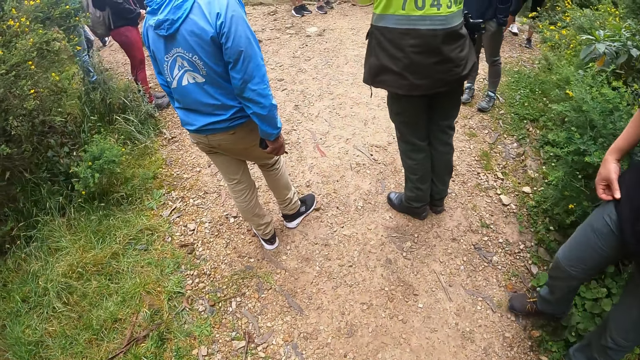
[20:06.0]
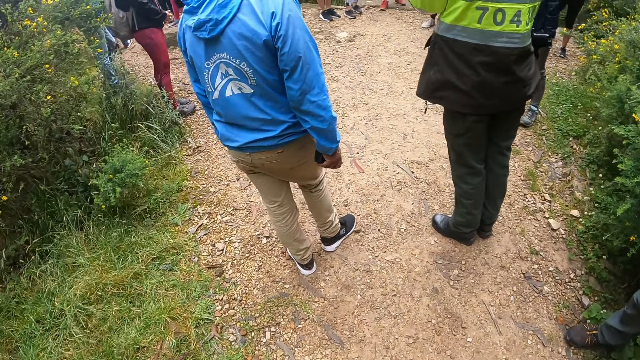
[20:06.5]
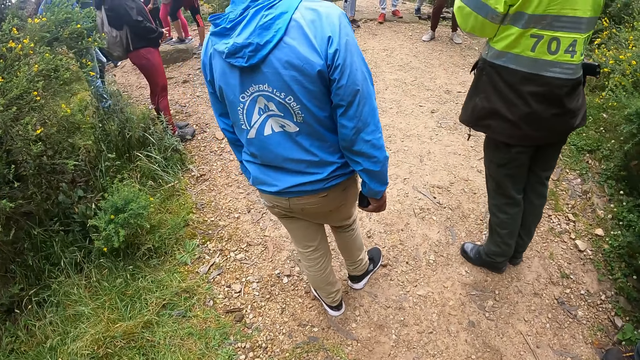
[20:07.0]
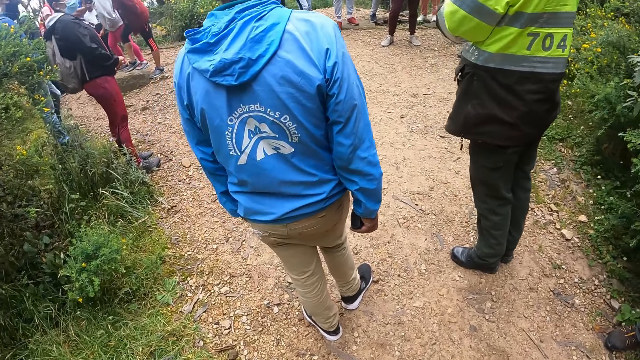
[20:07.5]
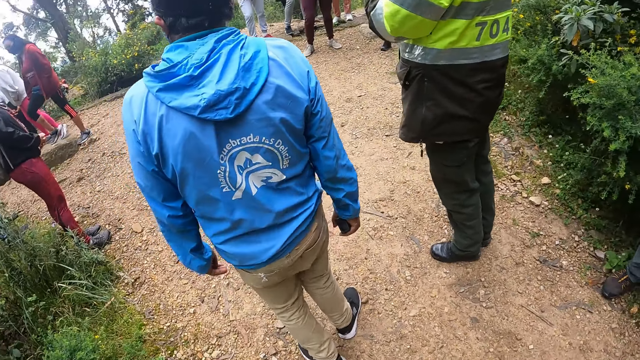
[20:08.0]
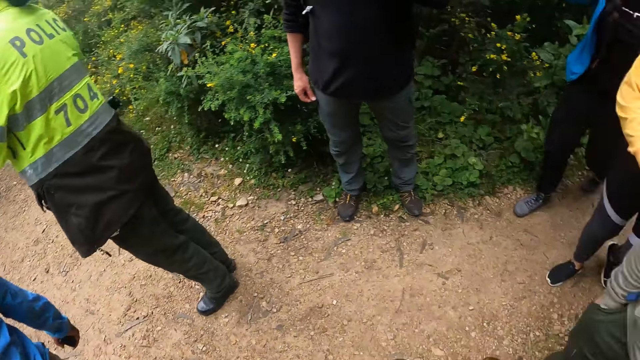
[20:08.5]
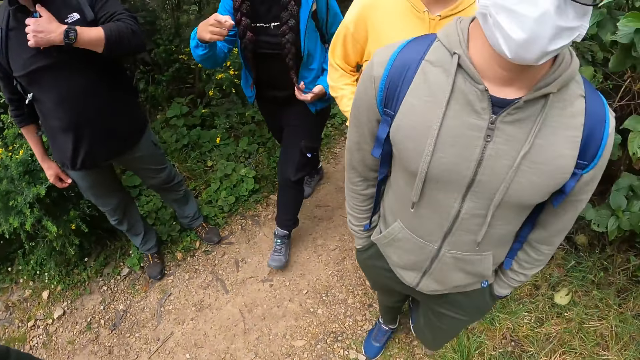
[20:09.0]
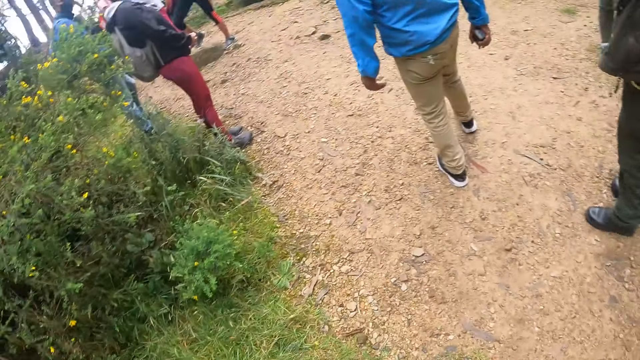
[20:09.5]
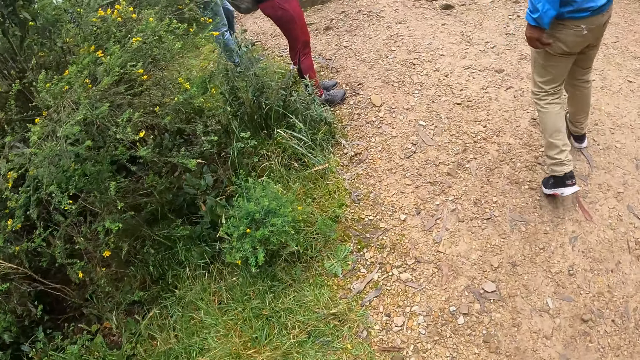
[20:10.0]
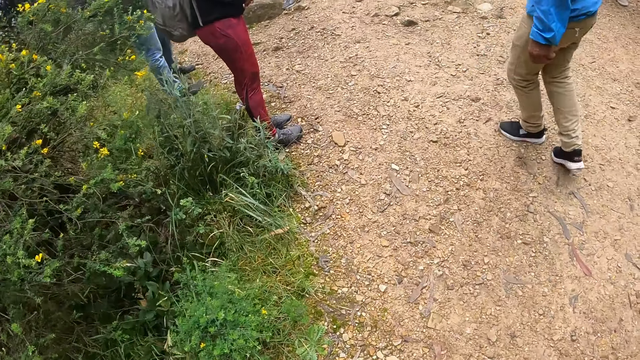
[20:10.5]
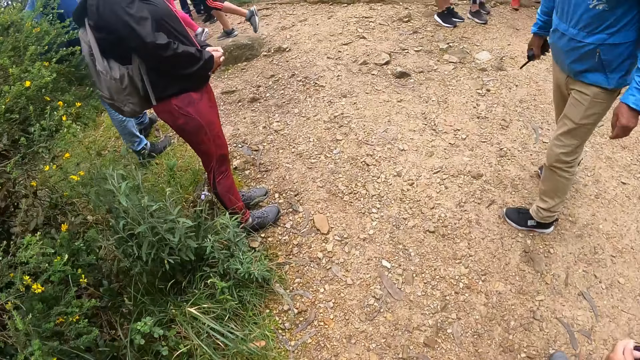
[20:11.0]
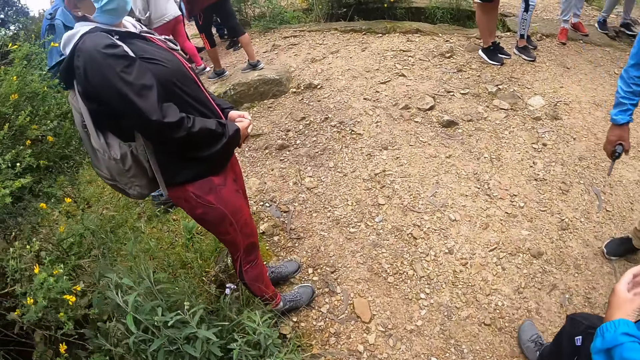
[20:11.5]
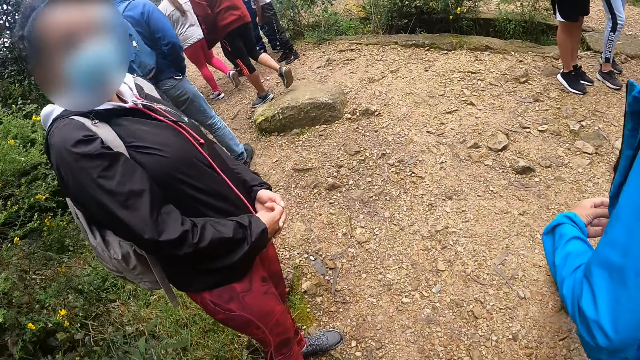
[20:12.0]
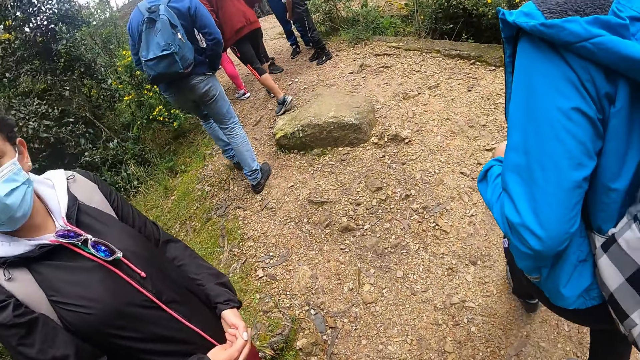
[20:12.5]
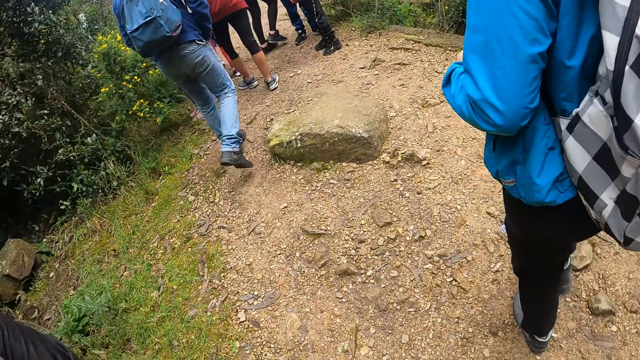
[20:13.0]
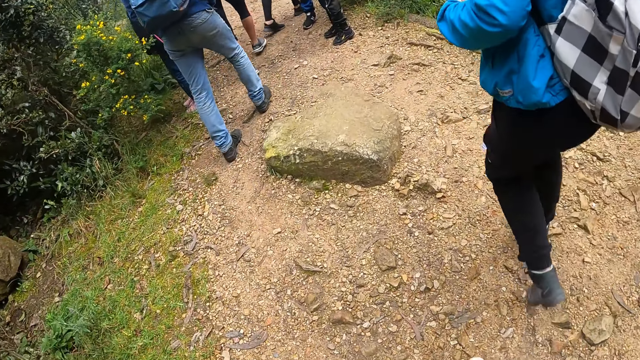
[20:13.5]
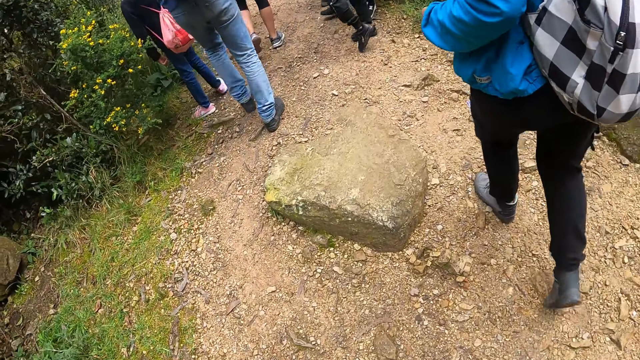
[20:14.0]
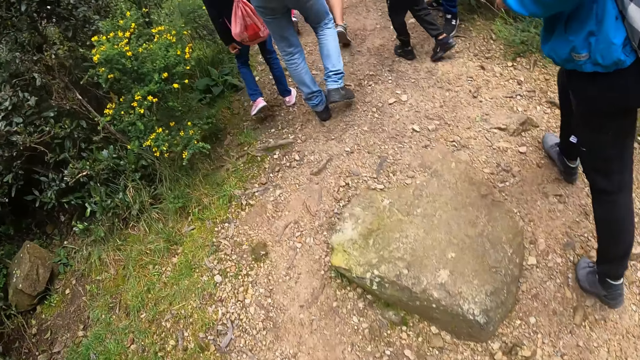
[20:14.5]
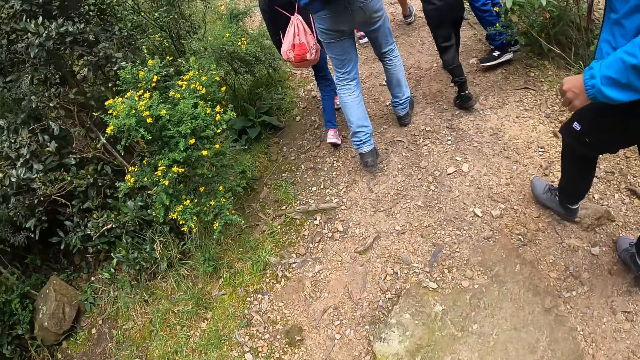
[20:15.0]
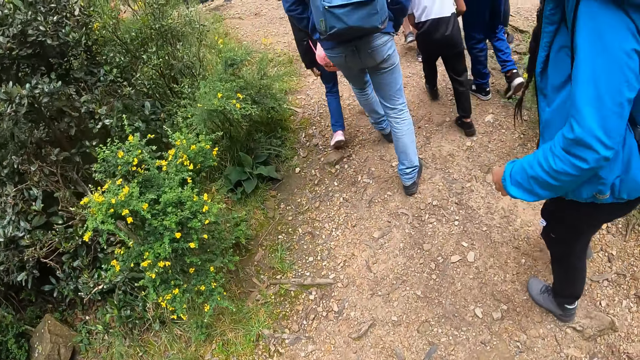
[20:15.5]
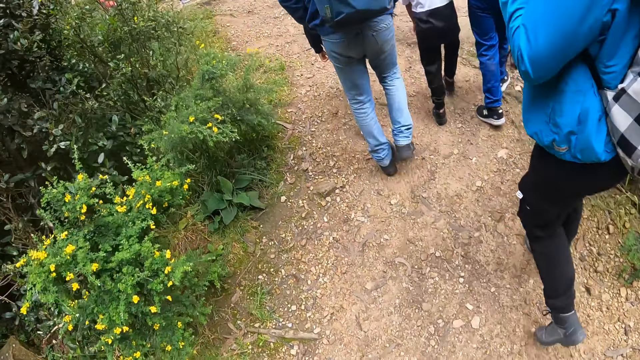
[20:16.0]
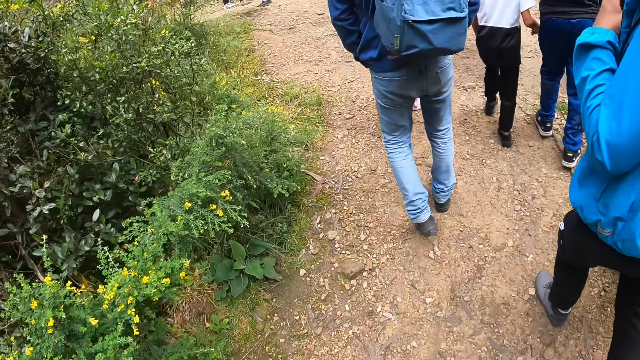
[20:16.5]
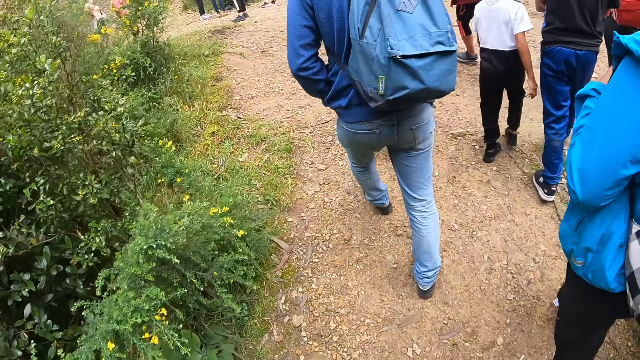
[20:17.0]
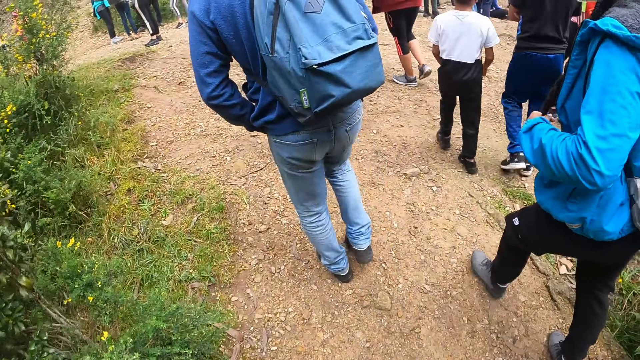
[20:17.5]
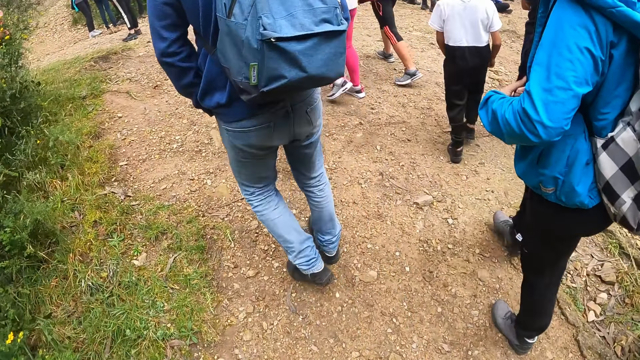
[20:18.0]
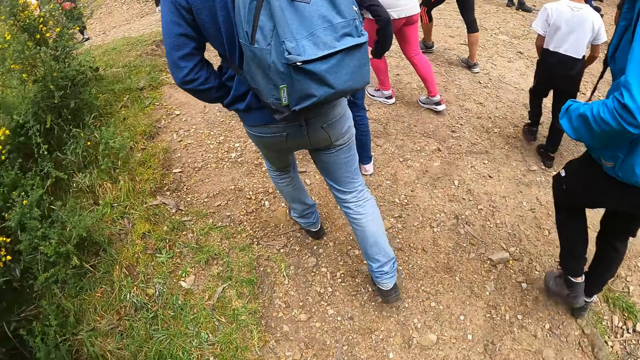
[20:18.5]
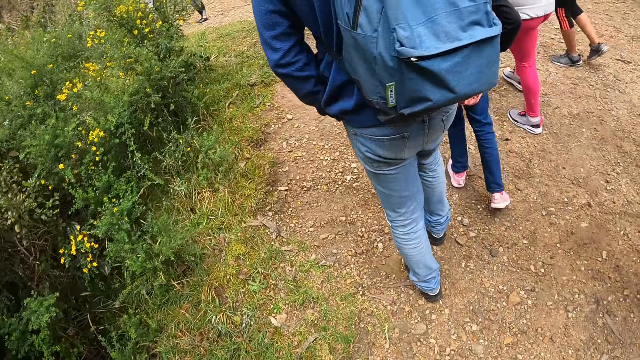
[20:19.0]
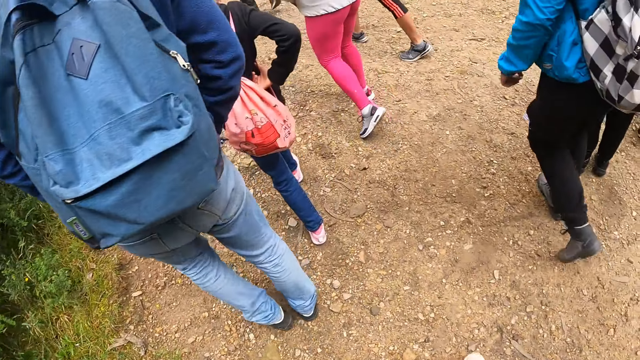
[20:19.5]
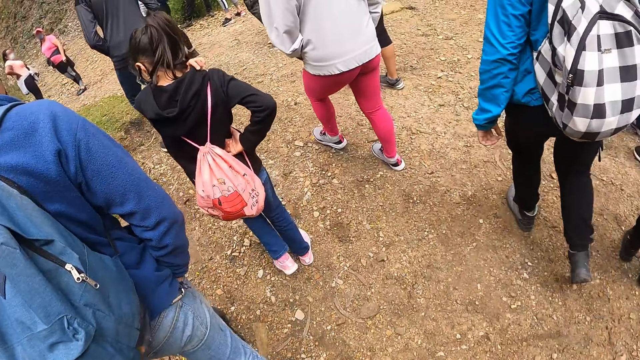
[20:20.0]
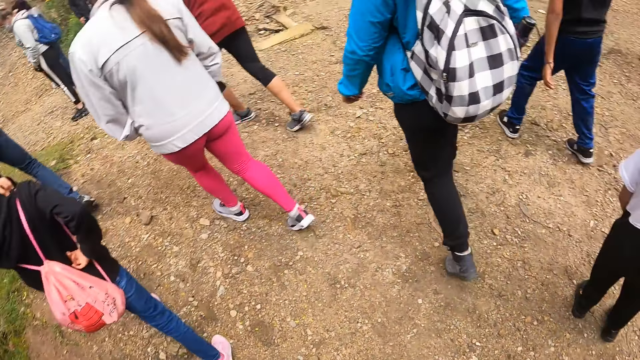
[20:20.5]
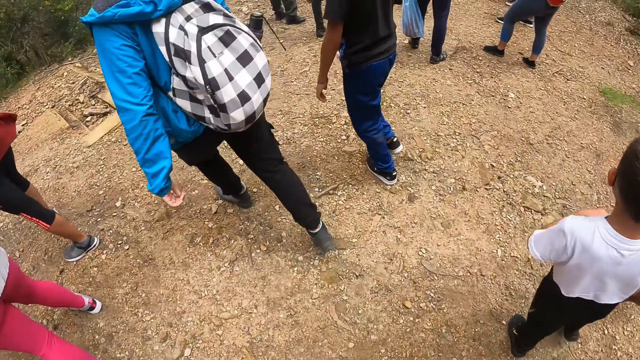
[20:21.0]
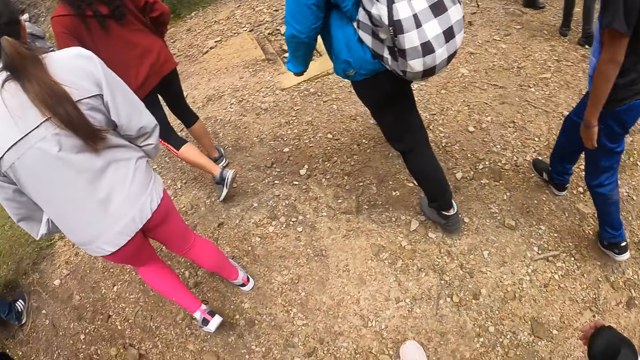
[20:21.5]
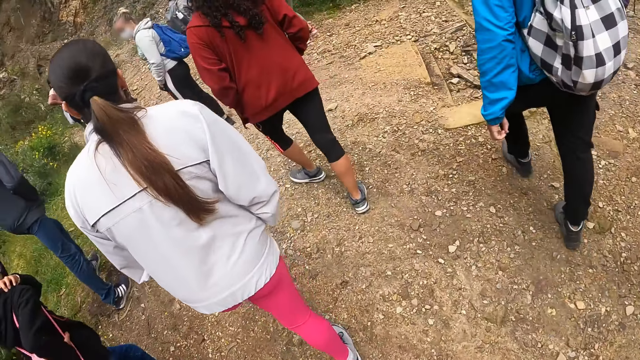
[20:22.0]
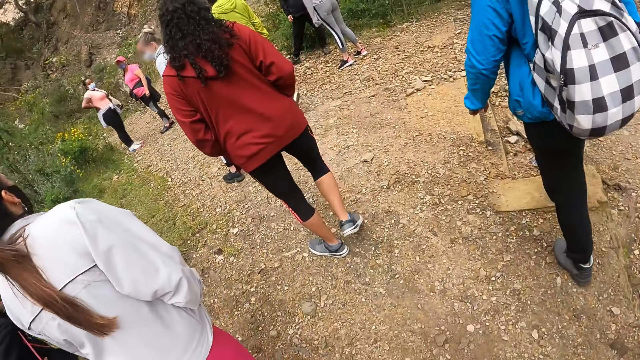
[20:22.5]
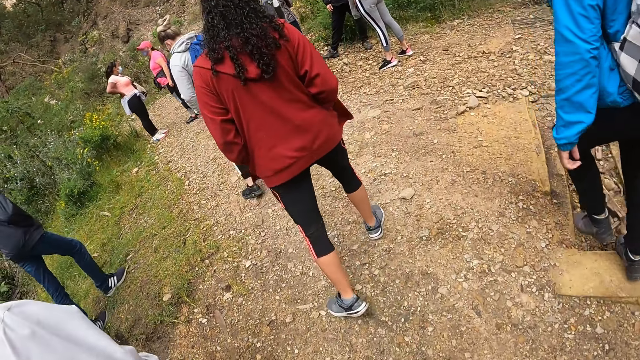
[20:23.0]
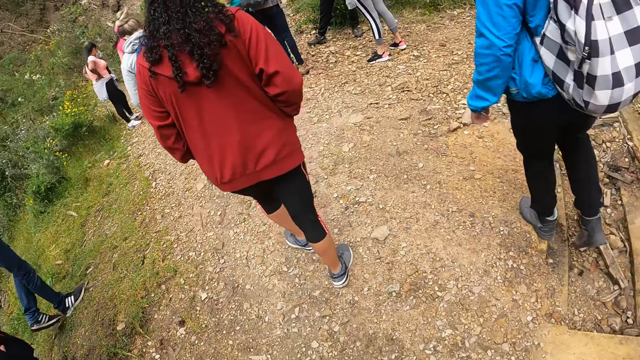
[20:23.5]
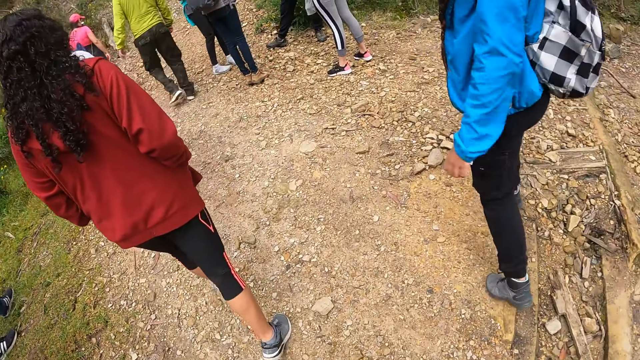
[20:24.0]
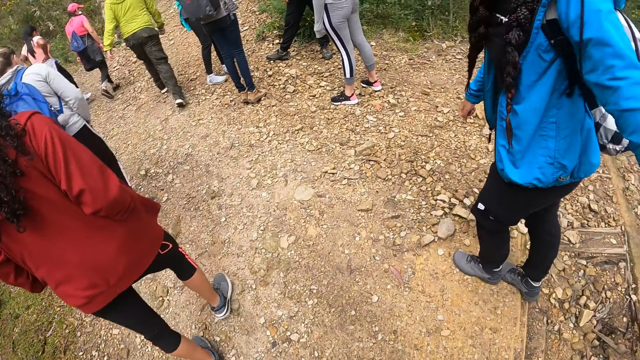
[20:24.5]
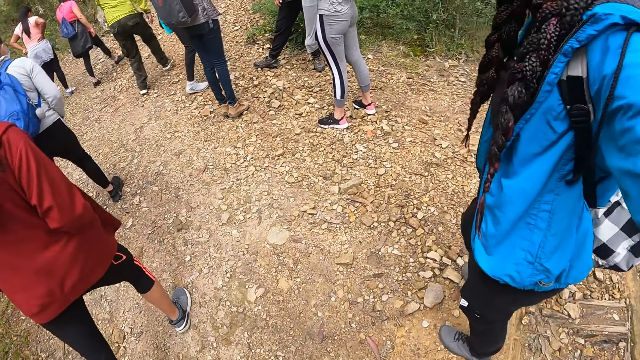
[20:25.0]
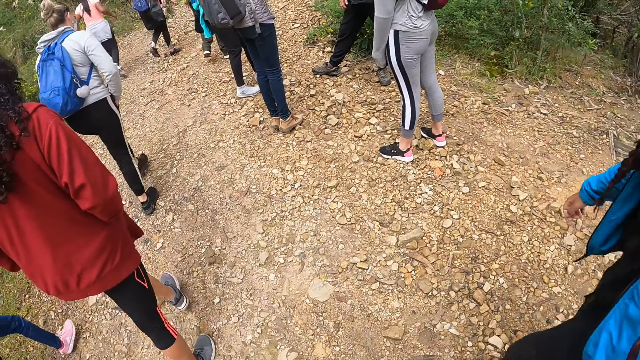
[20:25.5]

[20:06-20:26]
The camera wearer walks with a group of people on a rocky footpath. A woman walks around the forest. The camera wearer walks around the forest.
